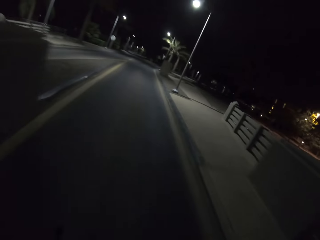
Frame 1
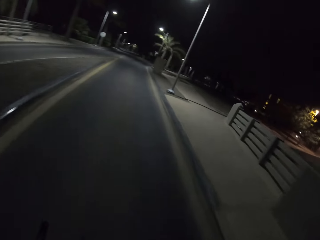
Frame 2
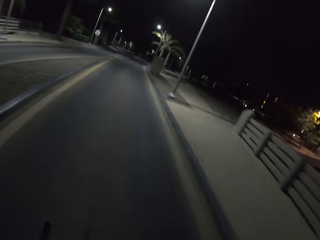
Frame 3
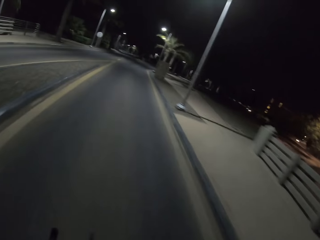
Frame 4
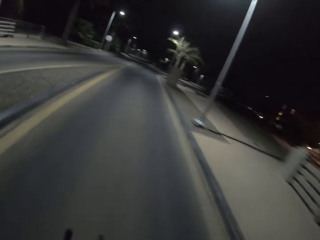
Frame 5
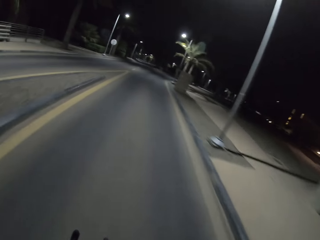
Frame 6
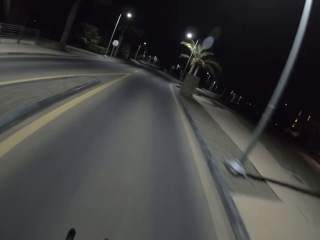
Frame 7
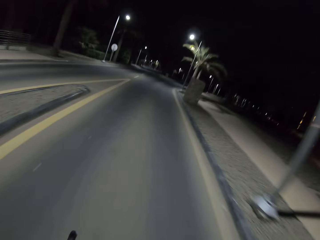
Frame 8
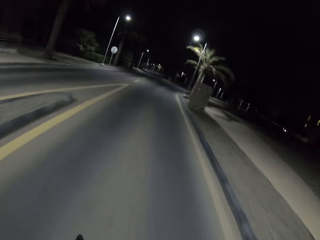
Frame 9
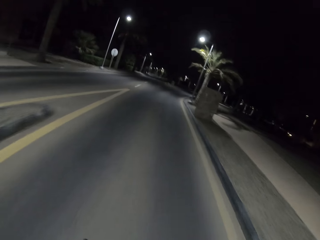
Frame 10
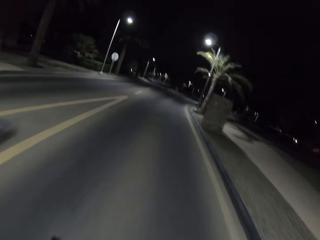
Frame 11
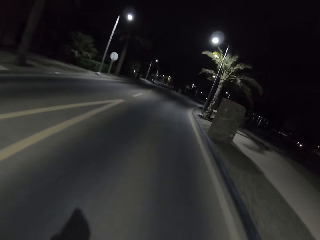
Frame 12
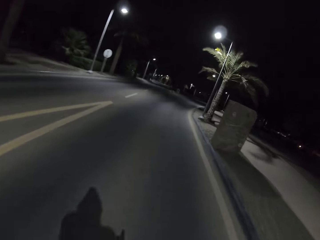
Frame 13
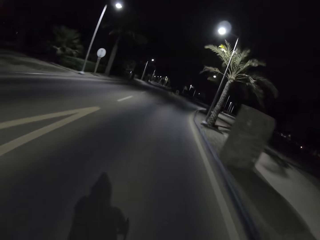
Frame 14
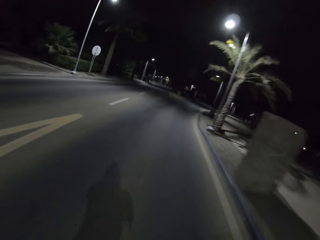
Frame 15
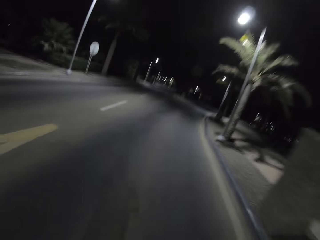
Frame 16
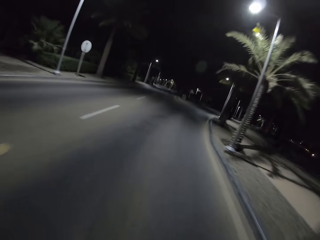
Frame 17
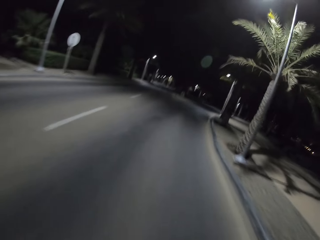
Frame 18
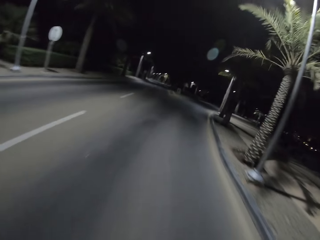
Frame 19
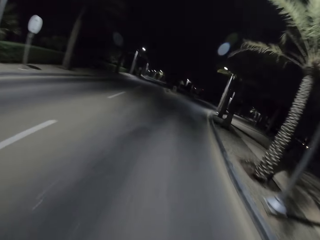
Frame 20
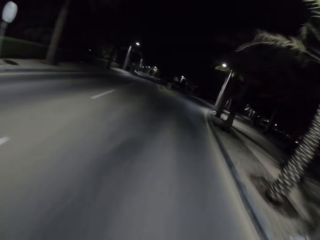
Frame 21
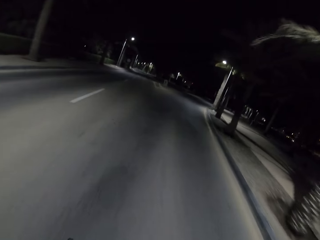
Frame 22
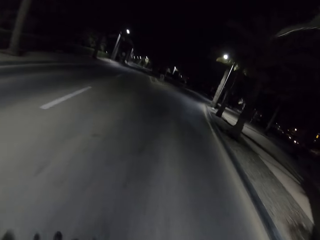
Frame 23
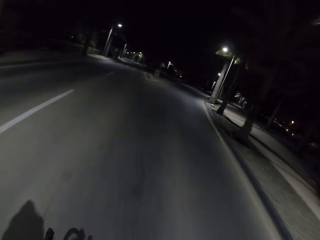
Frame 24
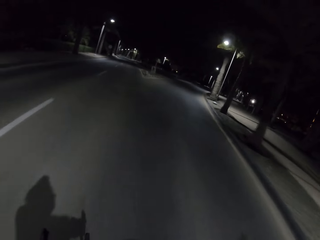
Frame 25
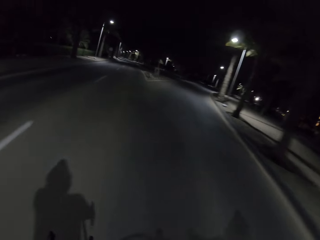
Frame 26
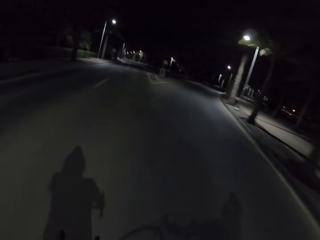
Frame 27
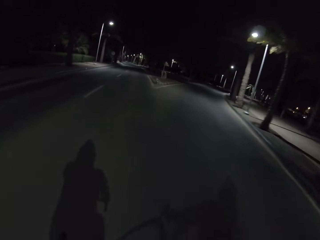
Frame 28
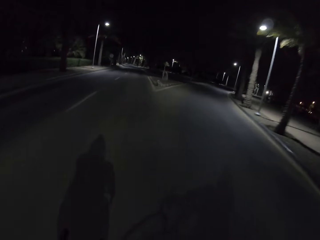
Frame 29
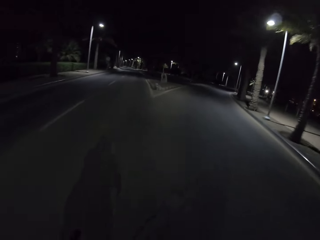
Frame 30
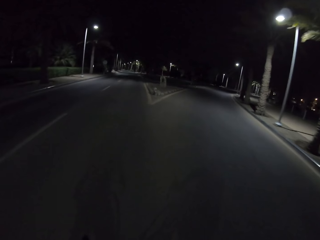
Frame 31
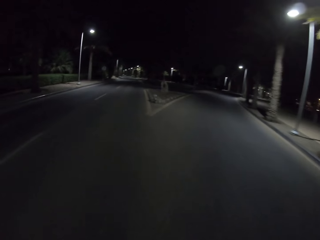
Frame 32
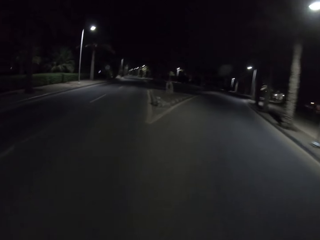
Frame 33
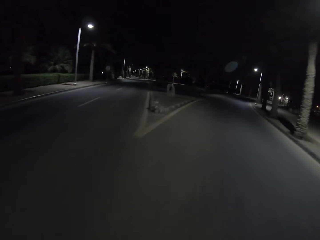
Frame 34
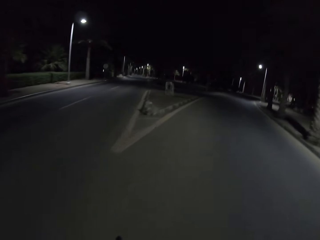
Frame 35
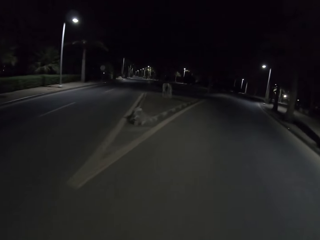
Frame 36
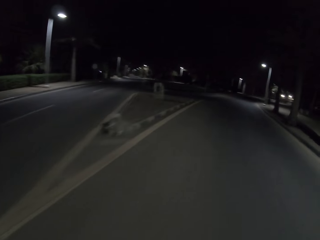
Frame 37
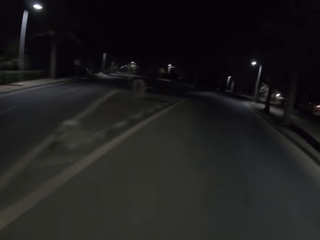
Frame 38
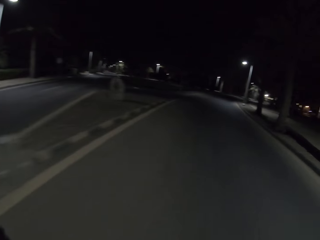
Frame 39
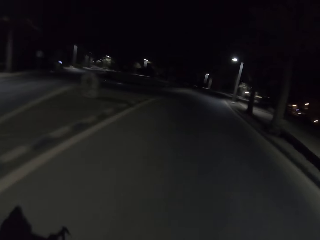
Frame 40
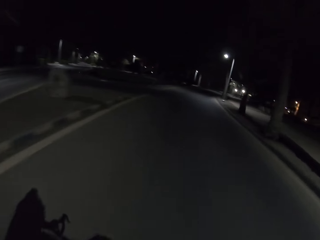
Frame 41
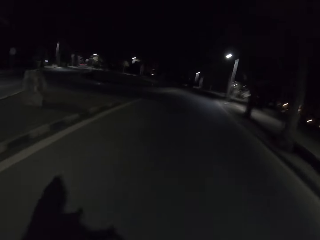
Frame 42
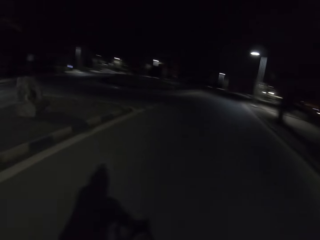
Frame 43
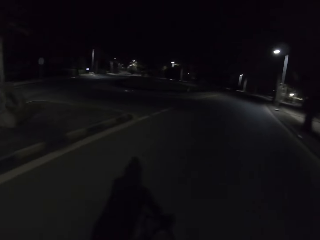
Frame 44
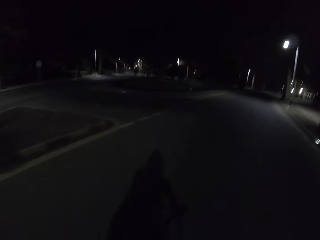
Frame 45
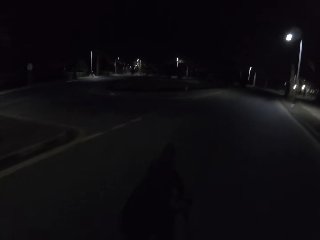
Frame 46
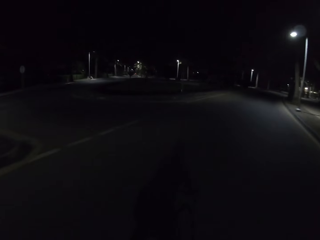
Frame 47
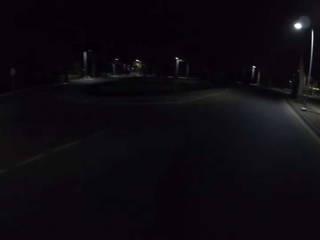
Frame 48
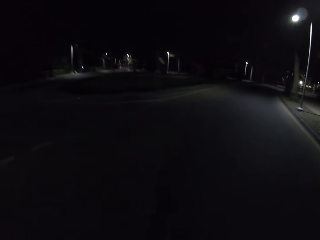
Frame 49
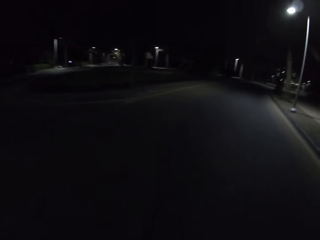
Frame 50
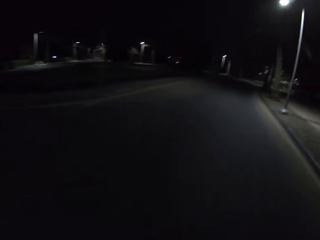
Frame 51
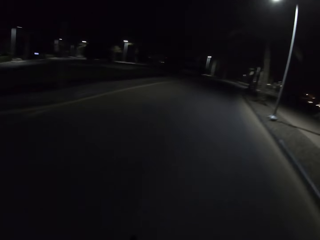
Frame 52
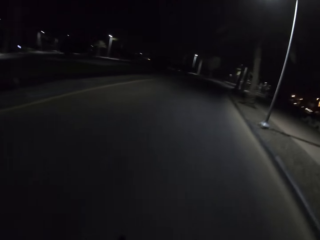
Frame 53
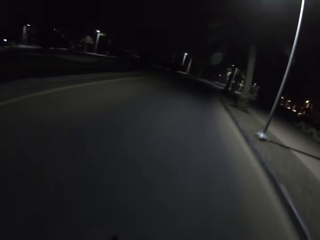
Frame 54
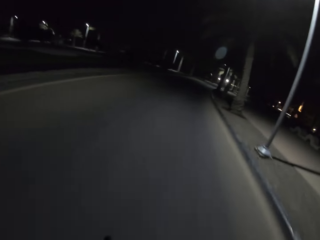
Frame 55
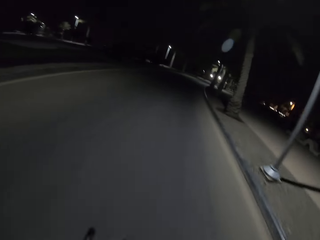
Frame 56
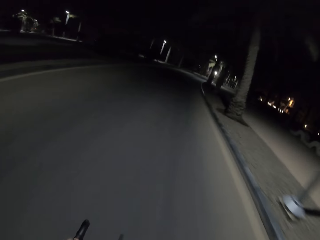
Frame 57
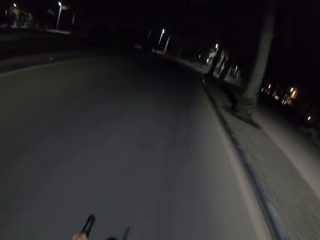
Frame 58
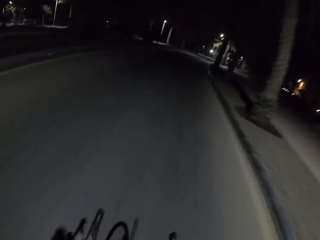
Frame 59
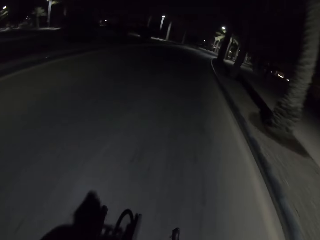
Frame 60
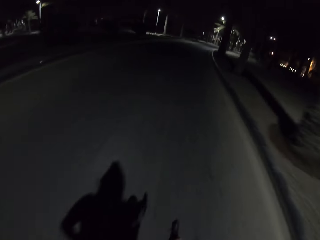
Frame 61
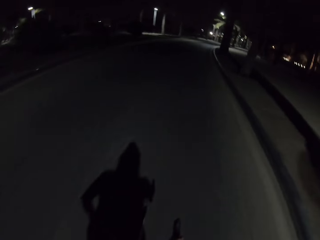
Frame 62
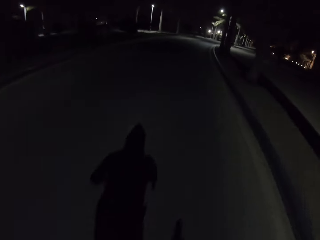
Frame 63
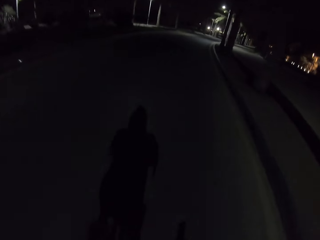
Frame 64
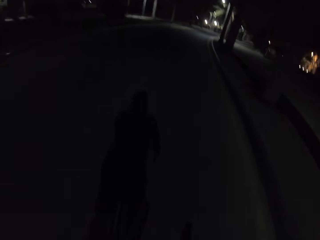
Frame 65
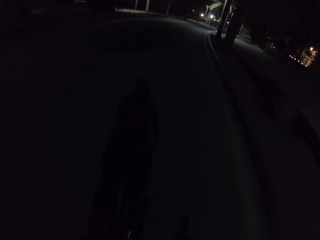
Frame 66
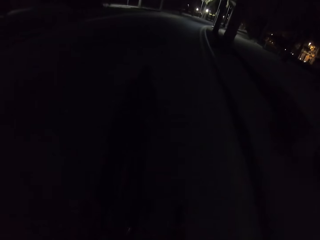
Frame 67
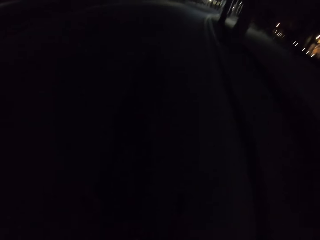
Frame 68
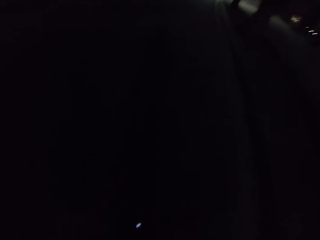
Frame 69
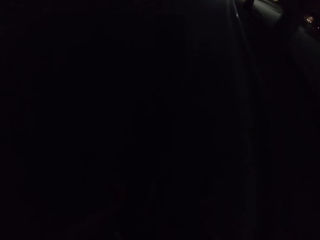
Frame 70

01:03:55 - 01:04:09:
The camera wearer rides the bicycle and turns right.

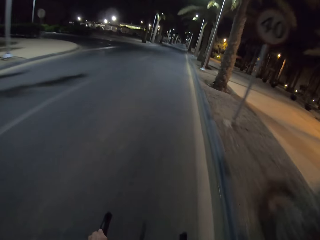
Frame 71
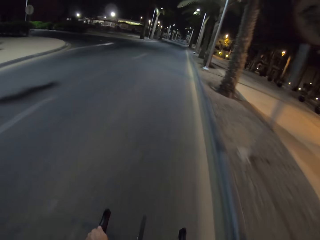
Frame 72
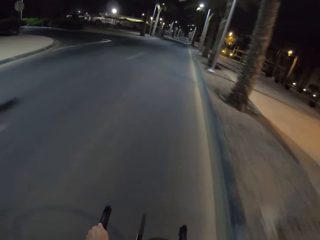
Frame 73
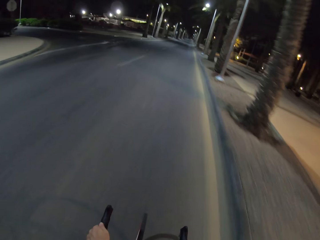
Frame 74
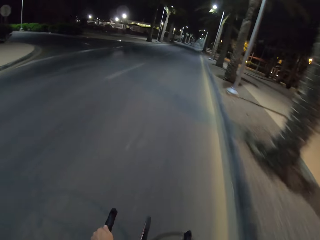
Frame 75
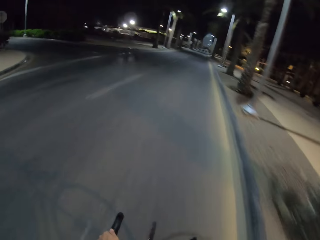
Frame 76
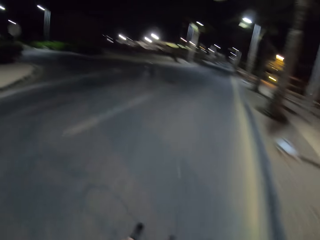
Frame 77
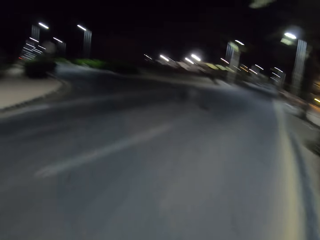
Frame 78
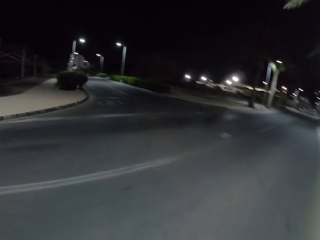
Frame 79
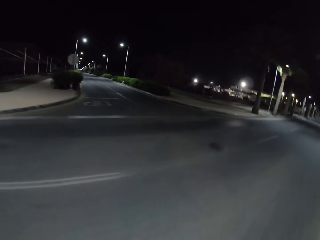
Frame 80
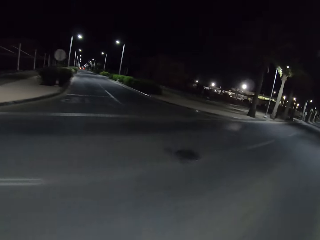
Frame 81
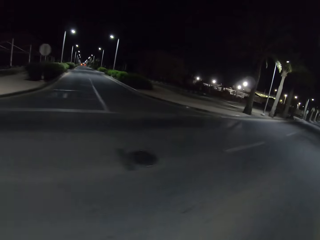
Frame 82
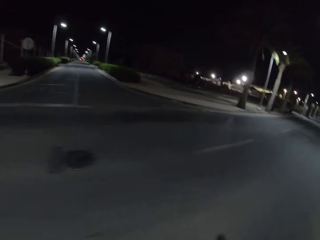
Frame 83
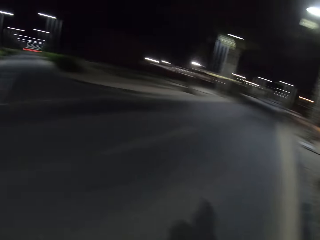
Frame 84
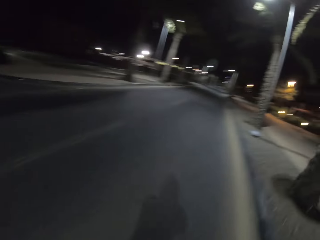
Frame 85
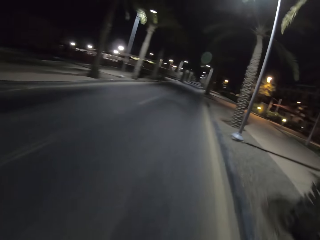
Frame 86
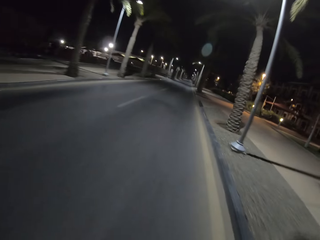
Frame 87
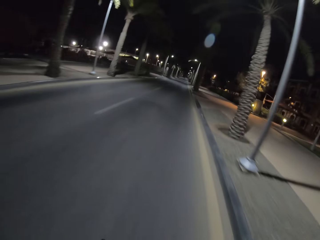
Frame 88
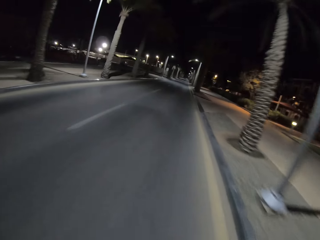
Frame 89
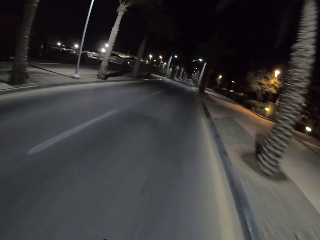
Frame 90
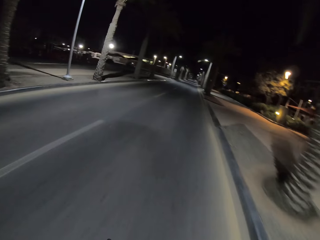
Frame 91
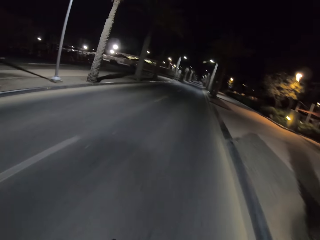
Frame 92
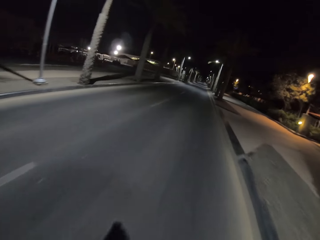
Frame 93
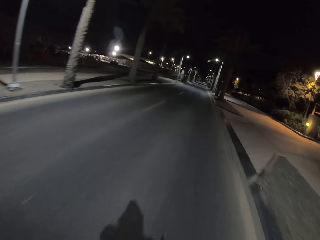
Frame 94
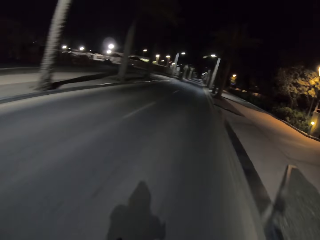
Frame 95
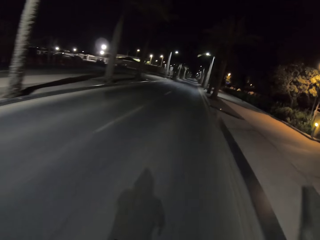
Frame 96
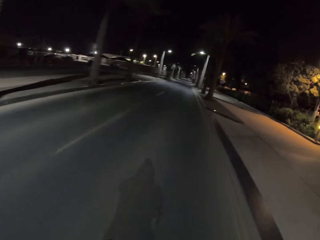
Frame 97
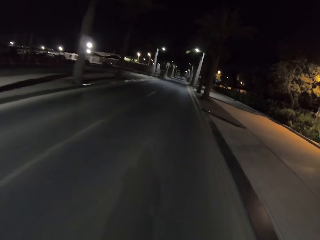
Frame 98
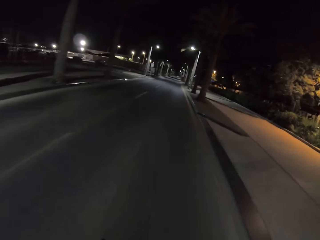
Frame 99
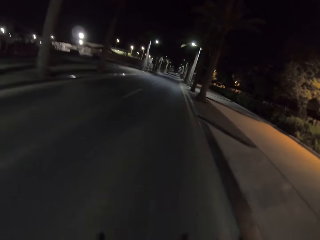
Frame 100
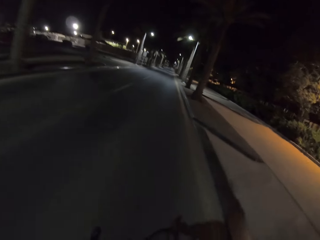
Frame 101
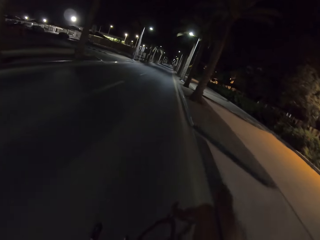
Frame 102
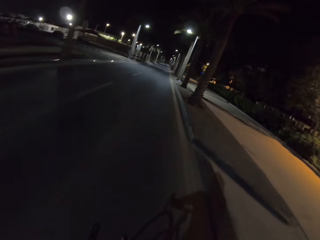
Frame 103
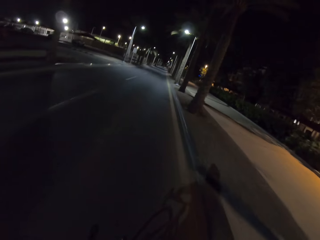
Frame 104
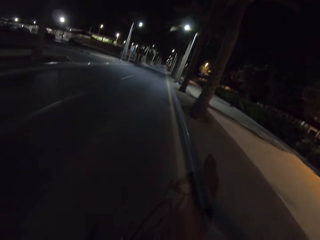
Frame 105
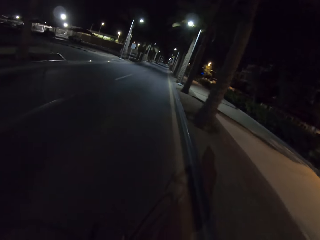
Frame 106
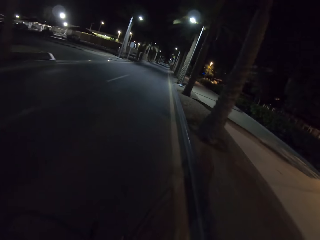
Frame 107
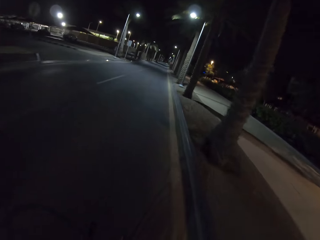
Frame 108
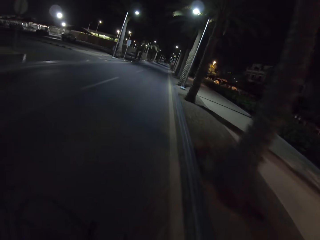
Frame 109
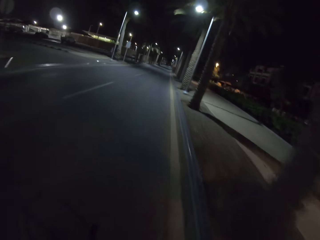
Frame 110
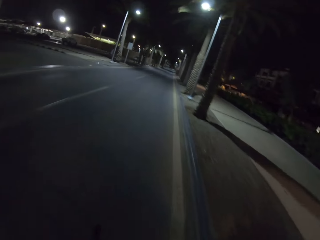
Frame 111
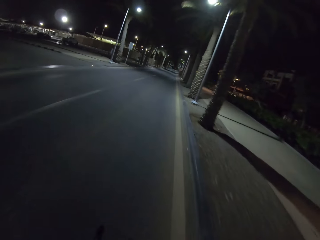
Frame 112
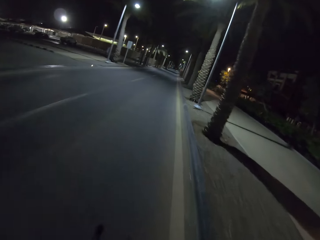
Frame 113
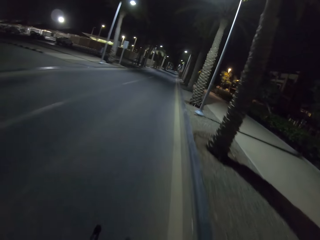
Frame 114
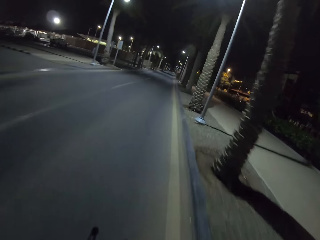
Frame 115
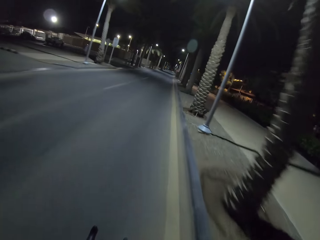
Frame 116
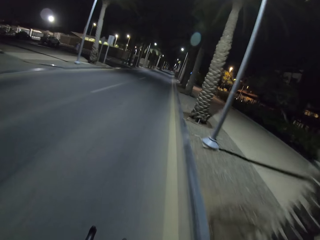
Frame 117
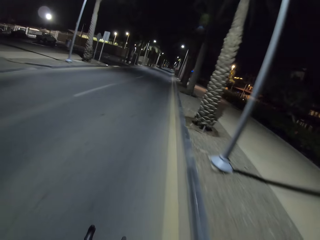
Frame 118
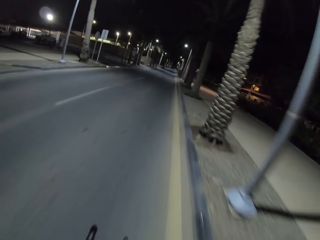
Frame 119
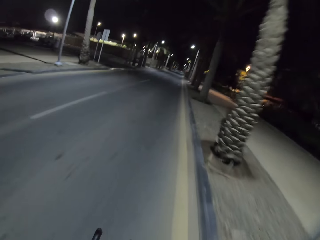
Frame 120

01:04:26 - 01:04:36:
The camera wearer rides the bicycle and looks around.
